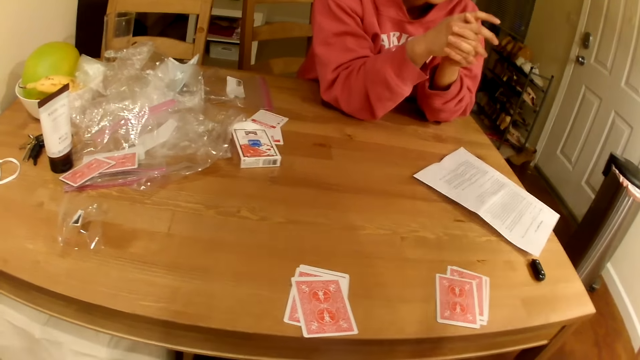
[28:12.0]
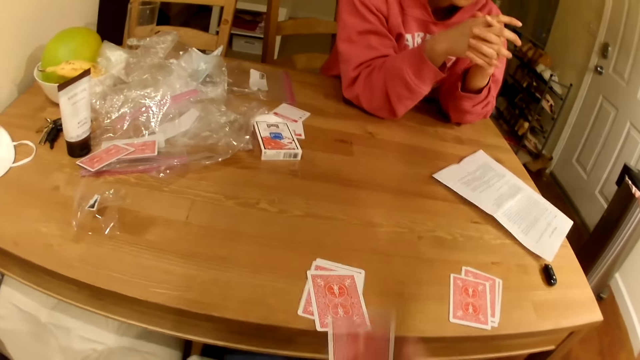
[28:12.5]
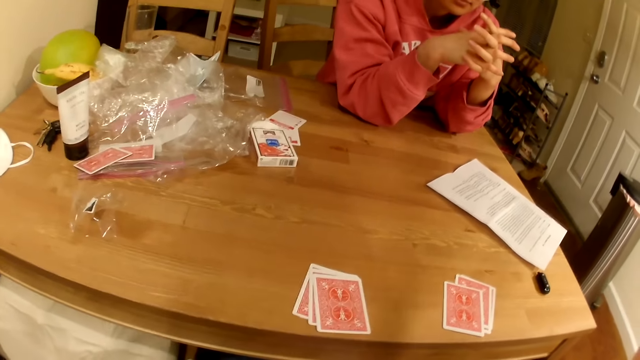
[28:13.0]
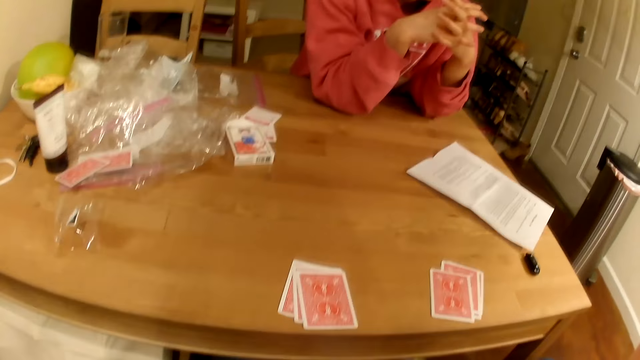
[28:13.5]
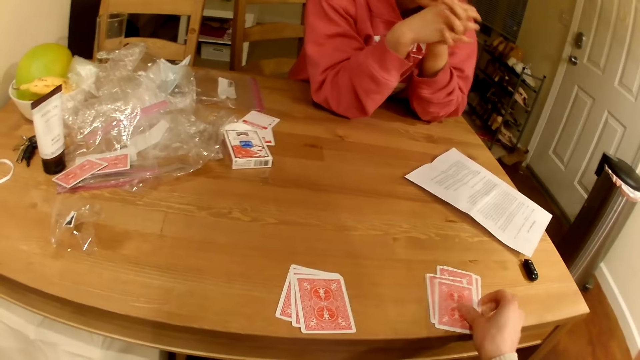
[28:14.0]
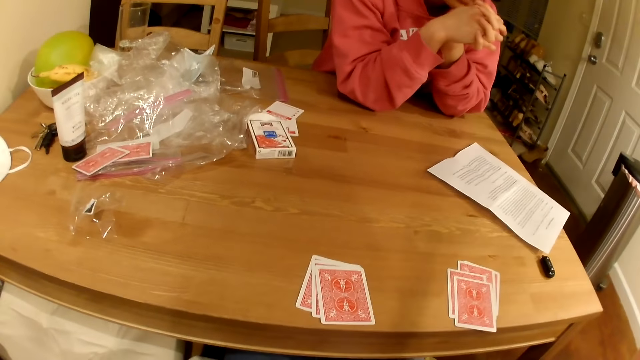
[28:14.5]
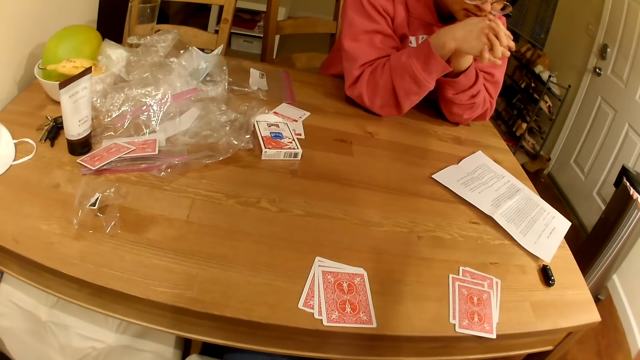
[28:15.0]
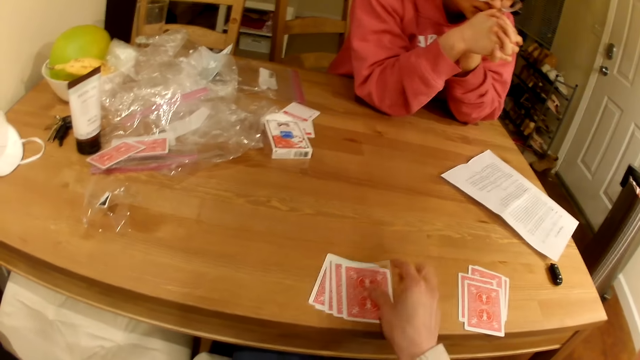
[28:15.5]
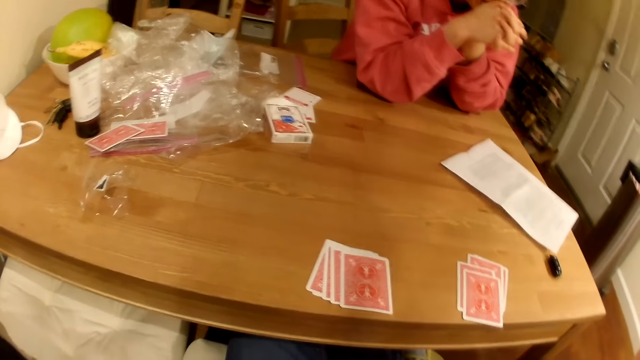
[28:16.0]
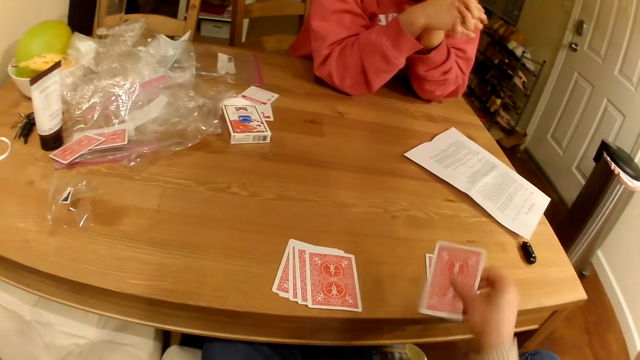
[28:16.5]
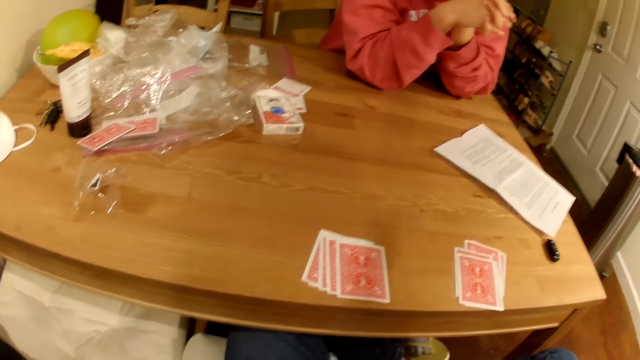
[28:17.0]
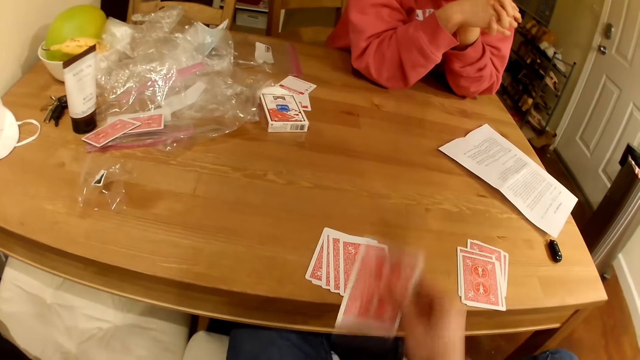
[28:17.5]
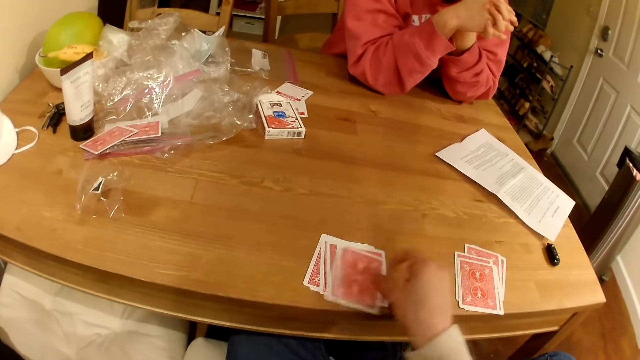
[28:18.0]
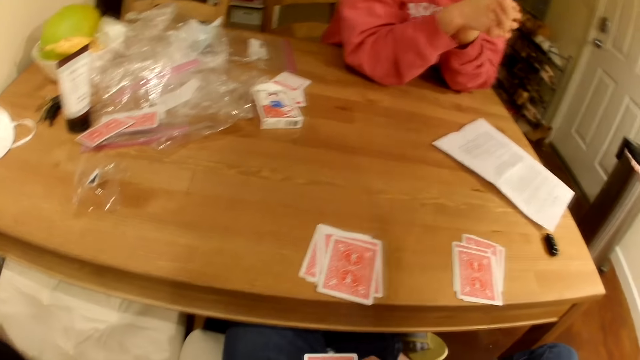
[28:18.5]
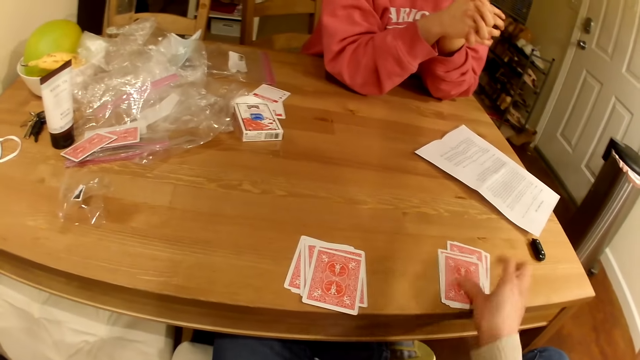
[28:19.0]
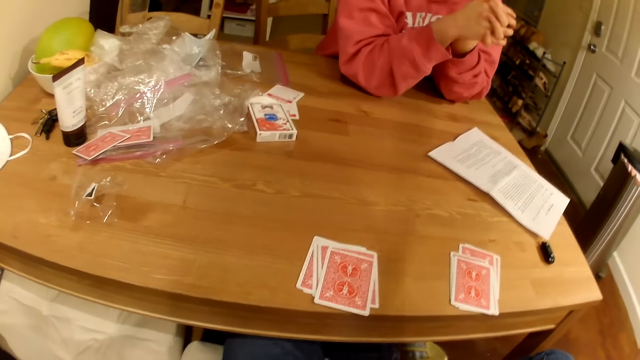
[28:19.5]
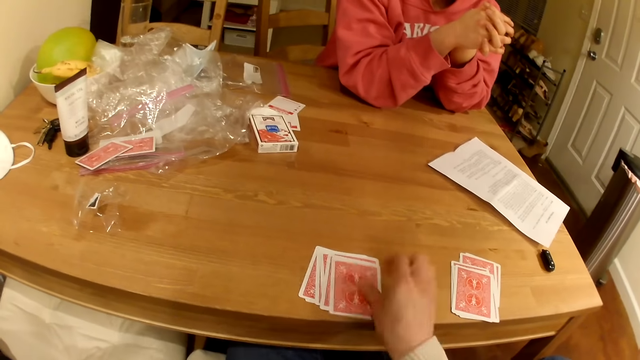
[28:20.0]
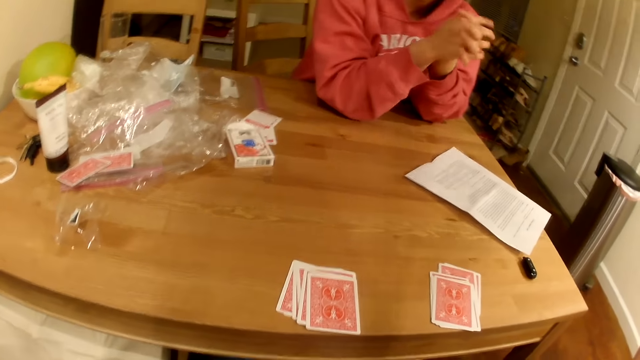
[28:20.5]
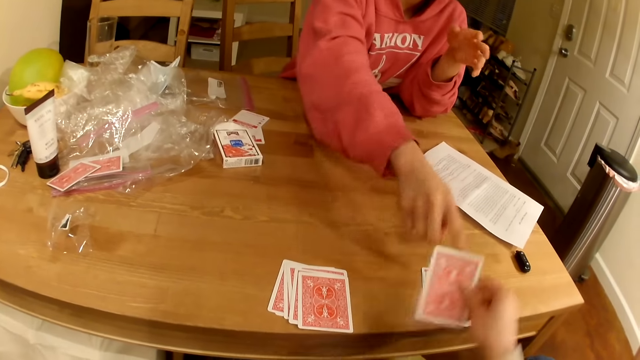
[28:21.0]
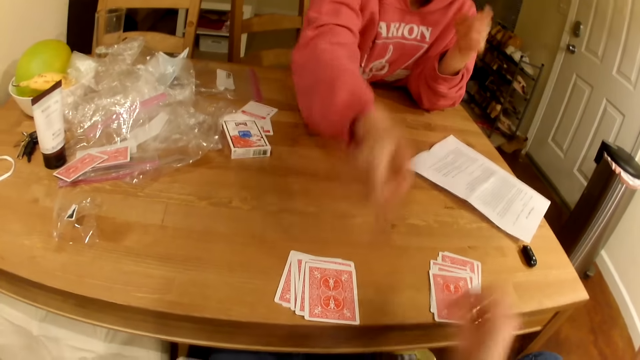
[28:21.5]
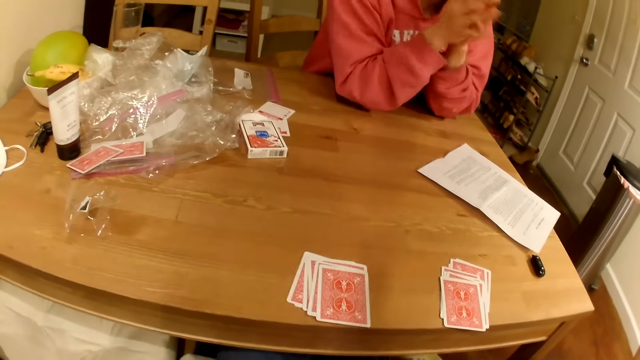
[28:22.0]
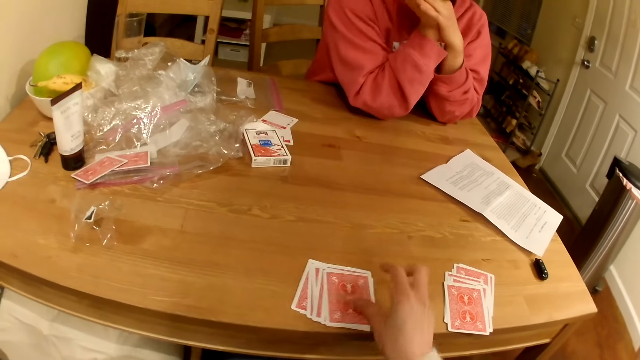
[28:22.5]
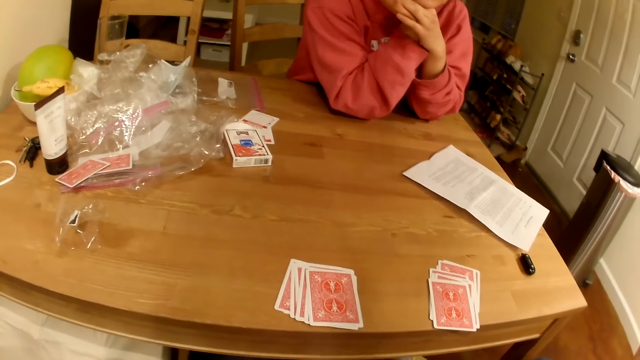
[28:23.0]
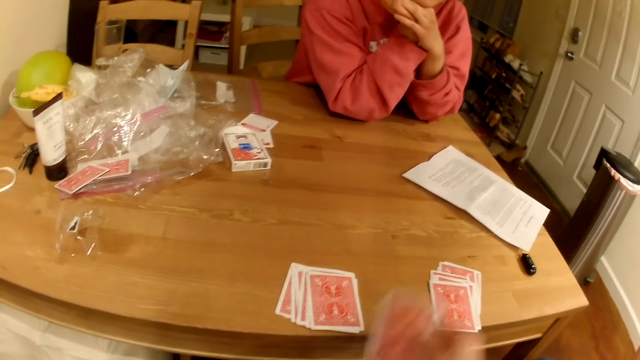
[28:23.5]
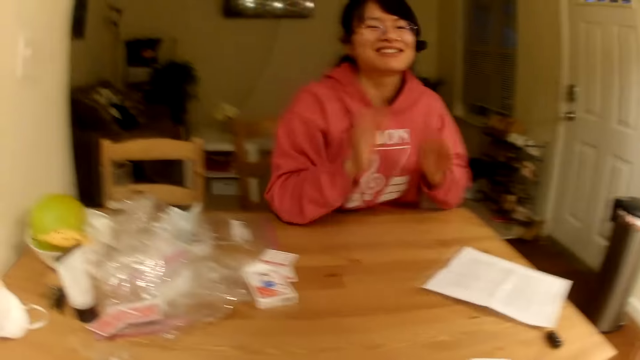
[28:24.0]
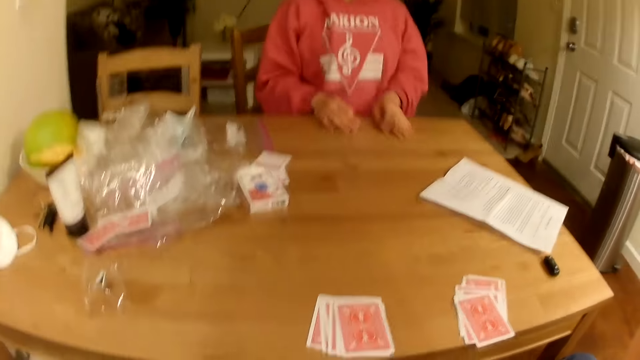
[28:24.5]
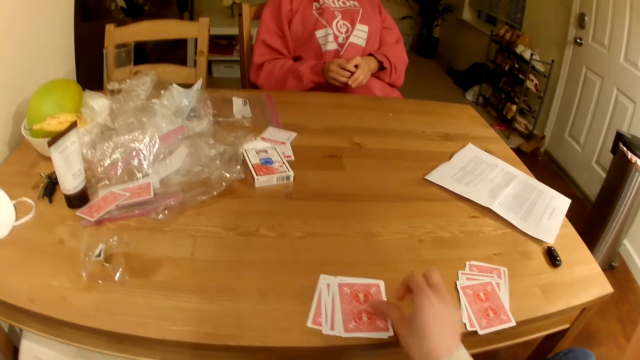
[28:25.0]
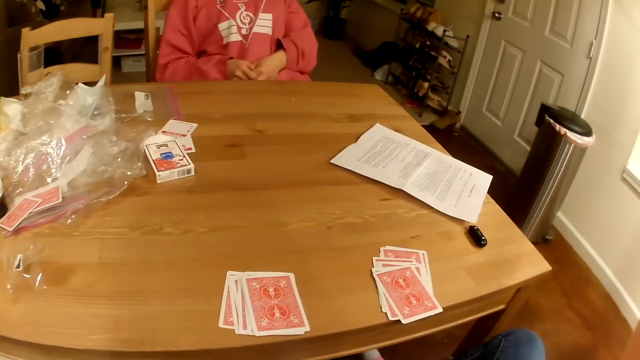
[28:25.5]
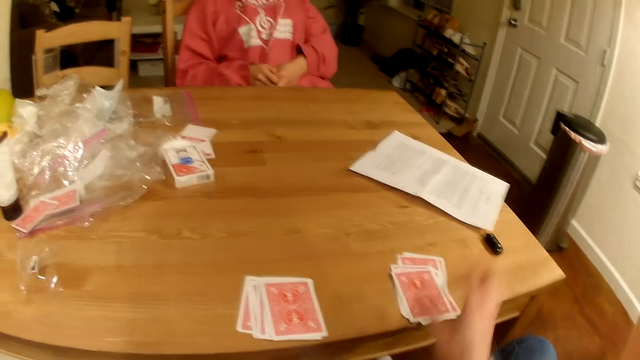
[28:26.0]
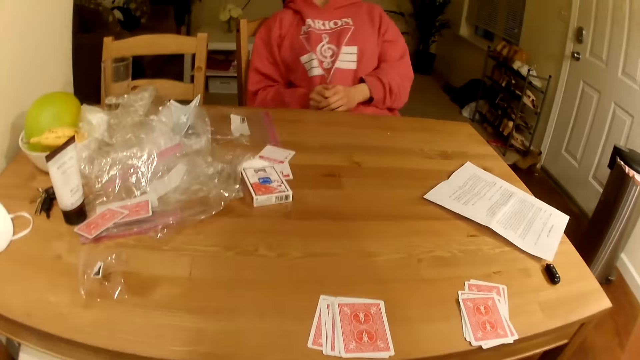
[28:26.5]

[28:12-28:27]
A person points at the playing cards on the table. The person beats hands on the table.

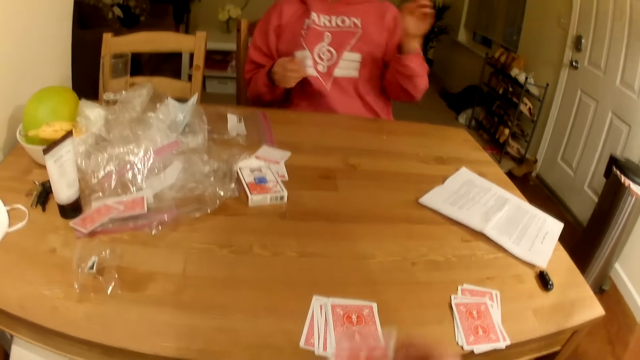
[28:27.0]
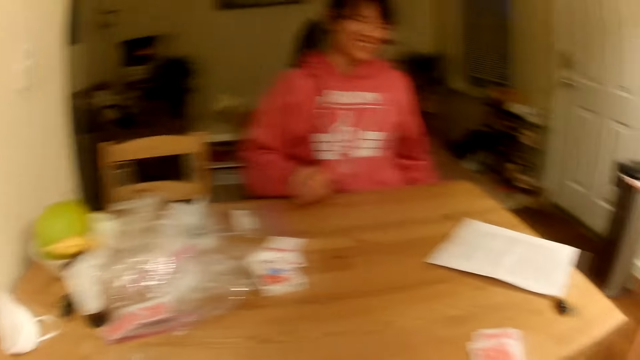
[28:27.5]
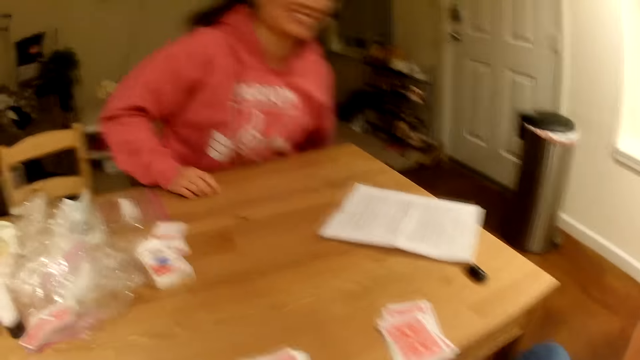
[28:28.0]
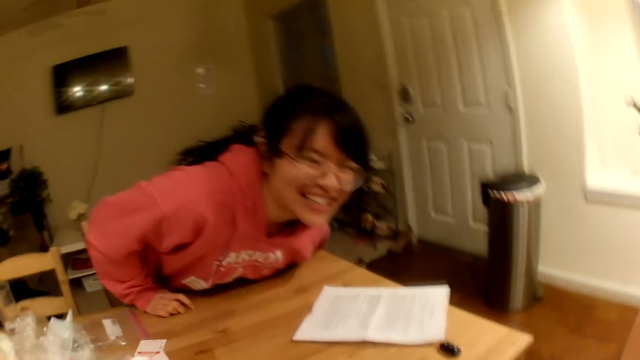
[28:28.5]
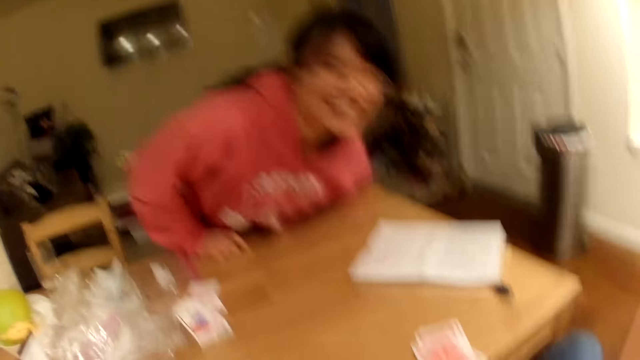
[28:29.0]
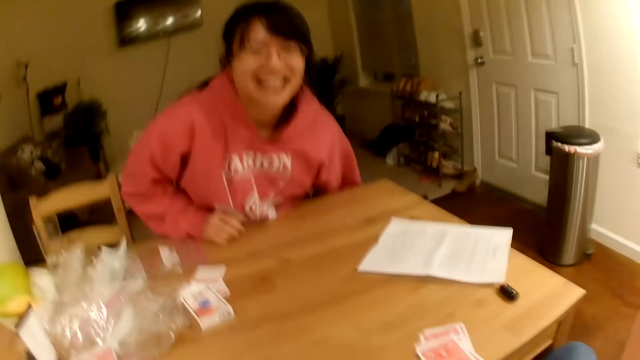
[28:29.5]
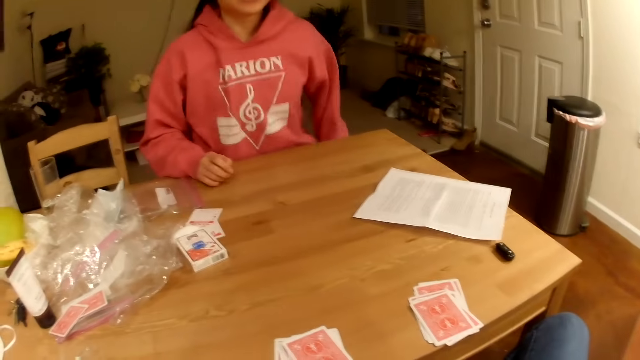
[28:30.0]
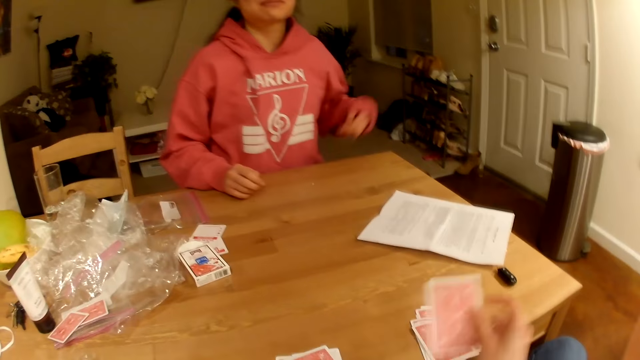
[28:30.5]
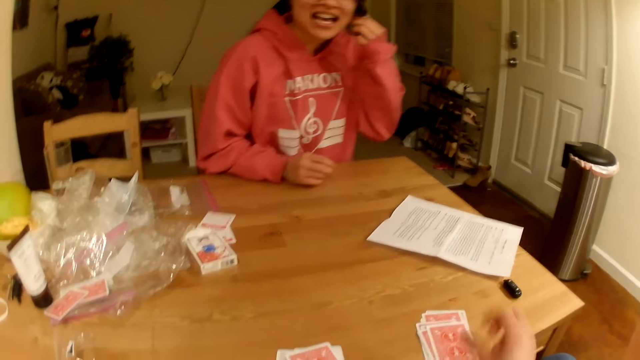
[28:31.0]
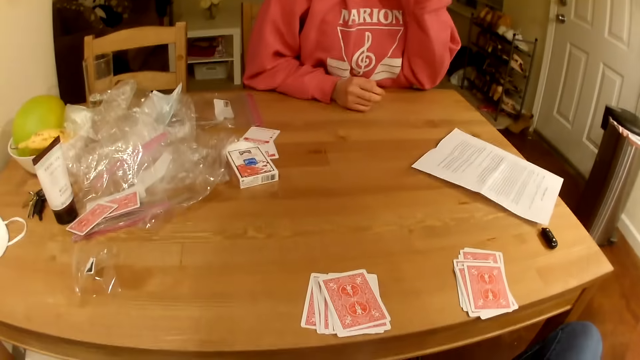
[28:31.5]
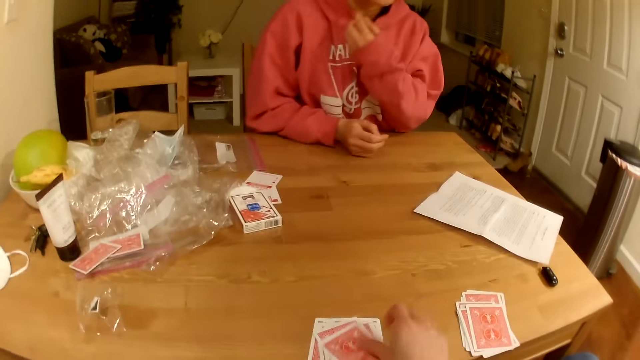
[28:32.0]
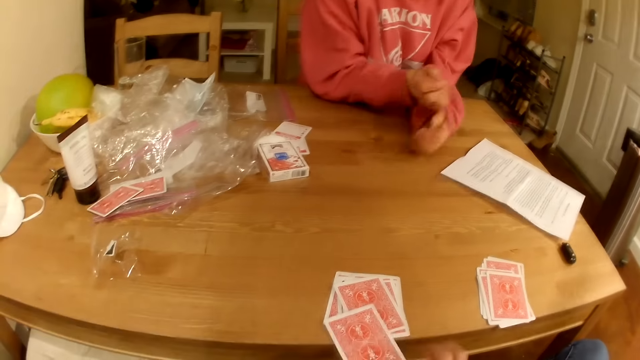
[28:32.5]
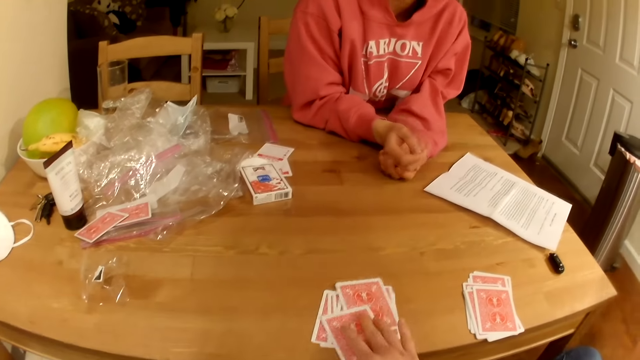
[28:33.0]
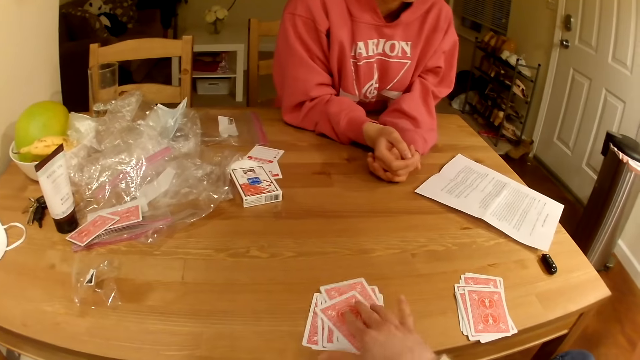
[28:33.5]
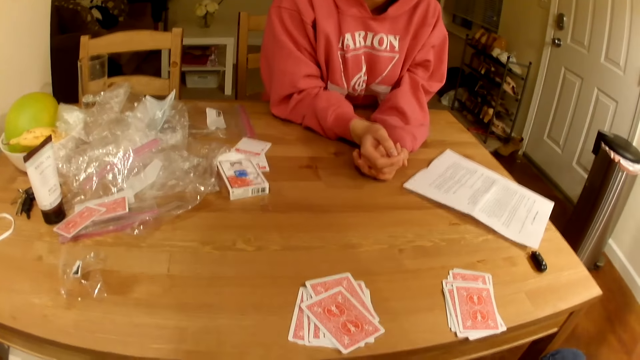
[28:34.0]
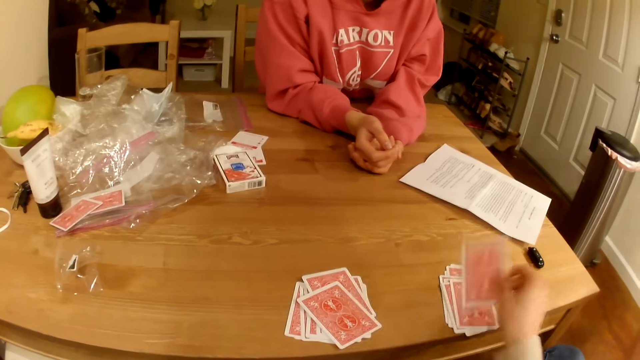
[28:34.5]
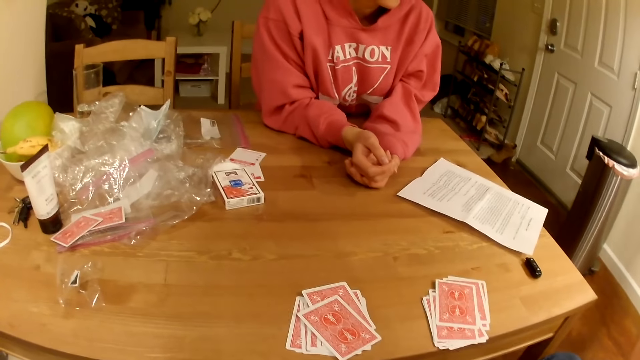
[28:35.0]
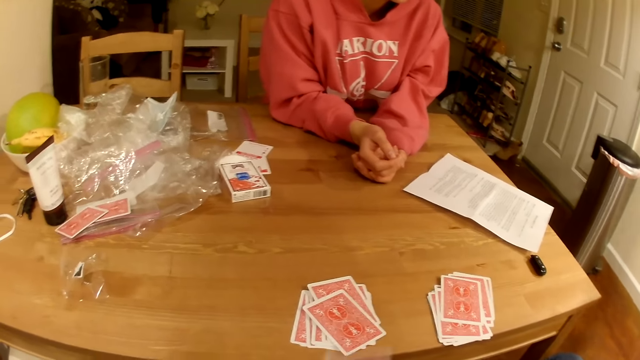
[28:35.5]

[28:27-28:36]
A person adjusts herself on the seat.
